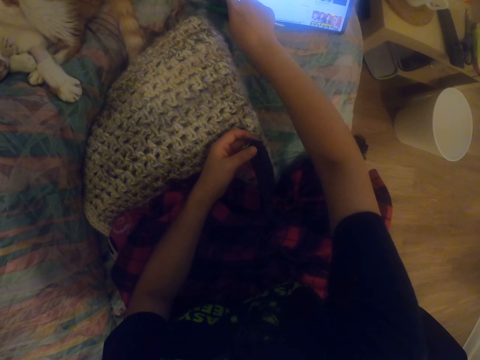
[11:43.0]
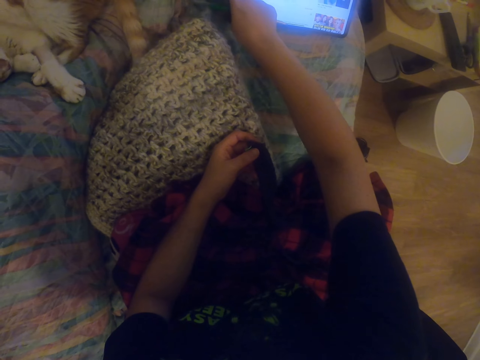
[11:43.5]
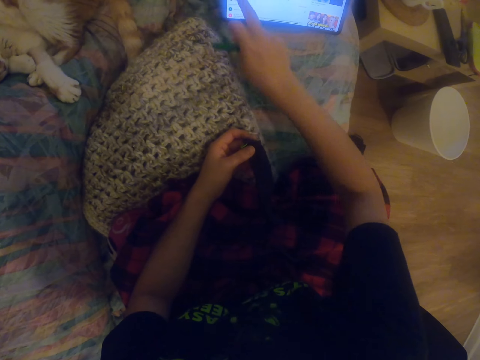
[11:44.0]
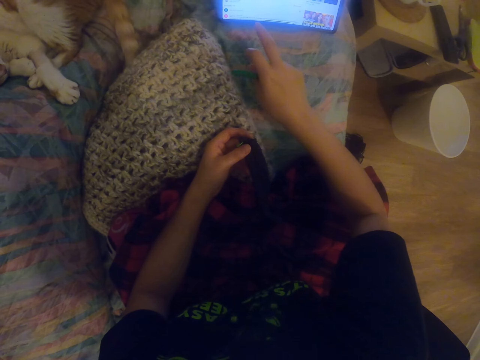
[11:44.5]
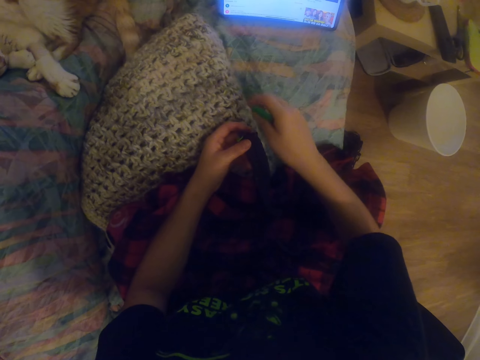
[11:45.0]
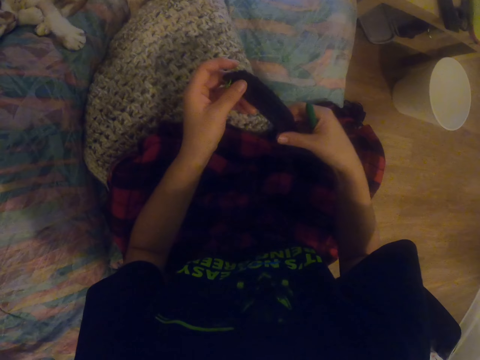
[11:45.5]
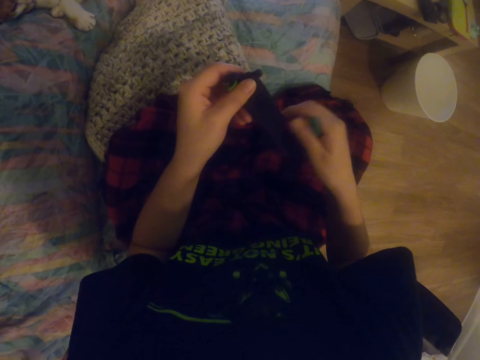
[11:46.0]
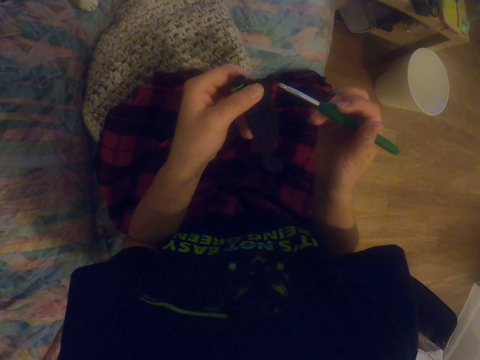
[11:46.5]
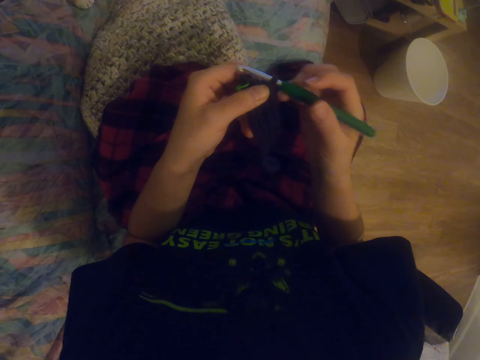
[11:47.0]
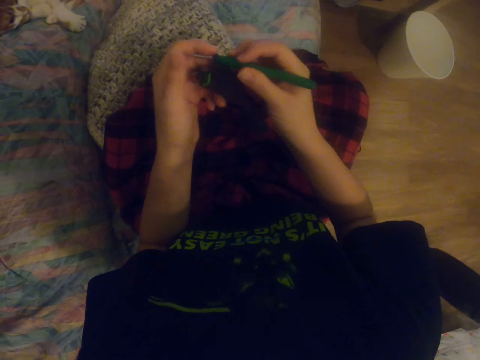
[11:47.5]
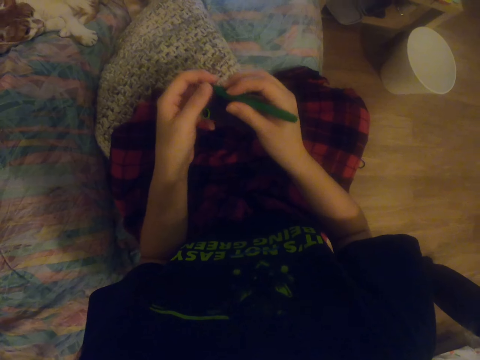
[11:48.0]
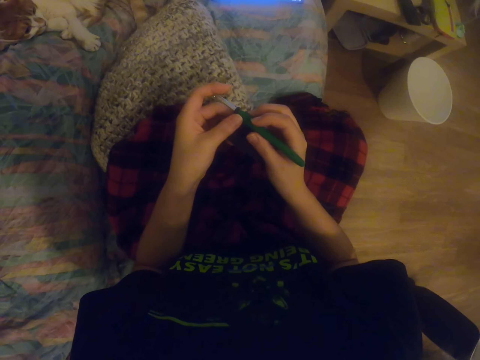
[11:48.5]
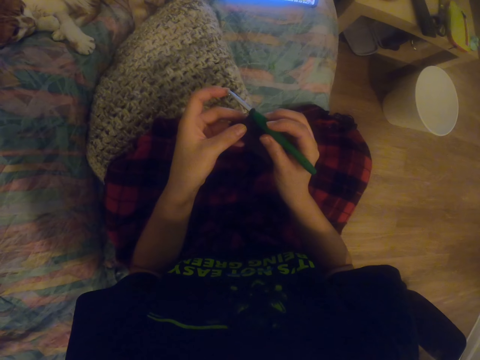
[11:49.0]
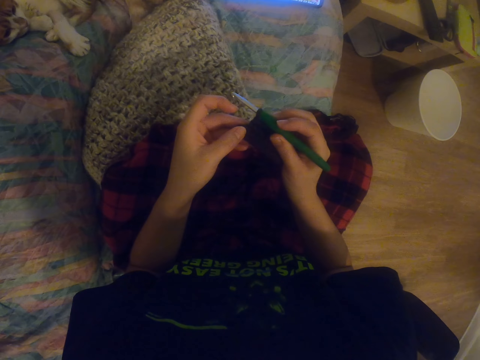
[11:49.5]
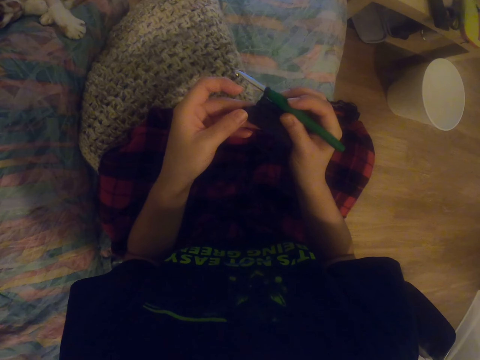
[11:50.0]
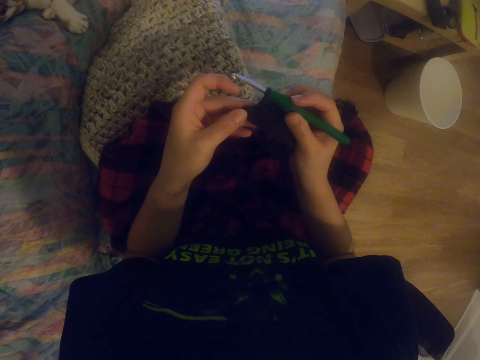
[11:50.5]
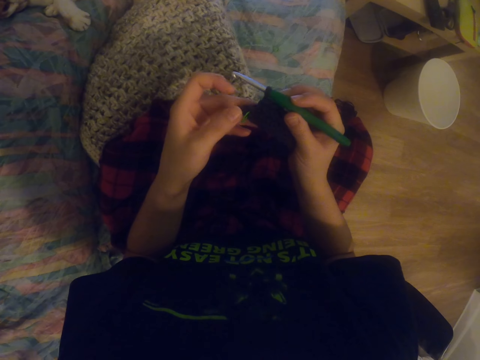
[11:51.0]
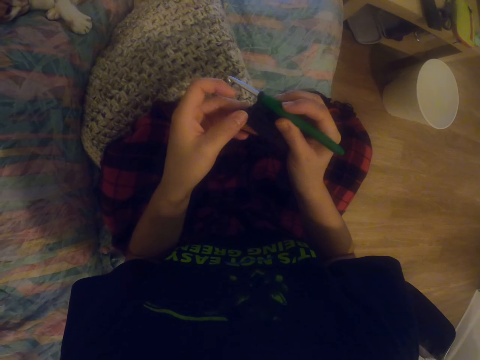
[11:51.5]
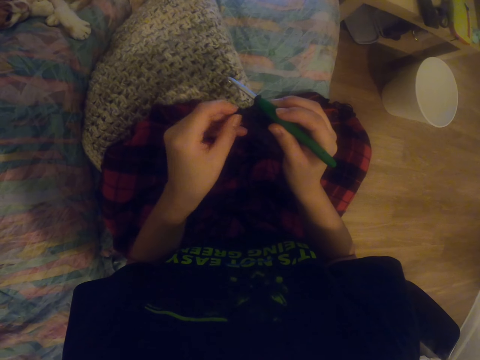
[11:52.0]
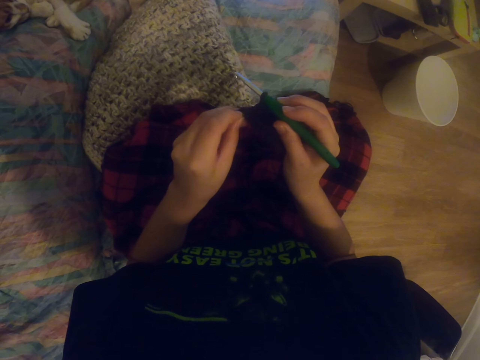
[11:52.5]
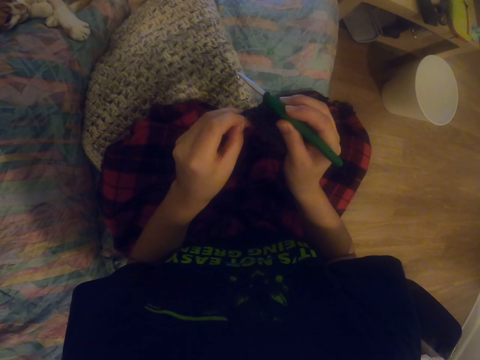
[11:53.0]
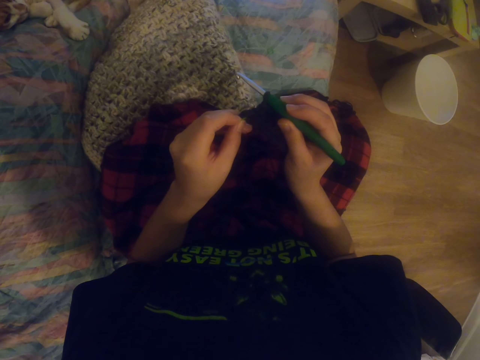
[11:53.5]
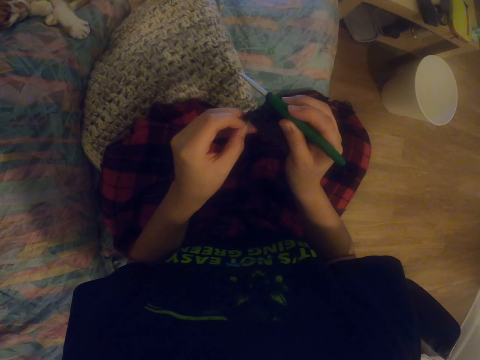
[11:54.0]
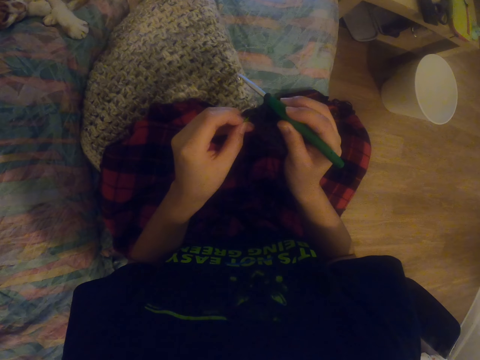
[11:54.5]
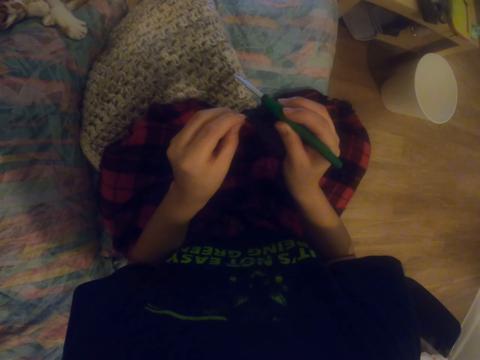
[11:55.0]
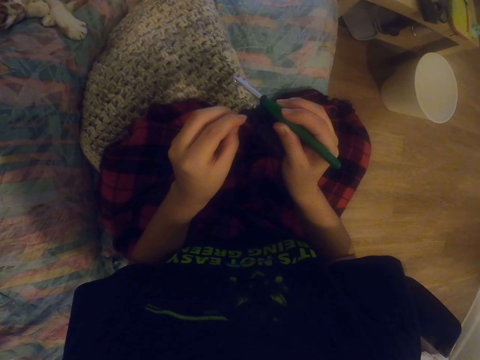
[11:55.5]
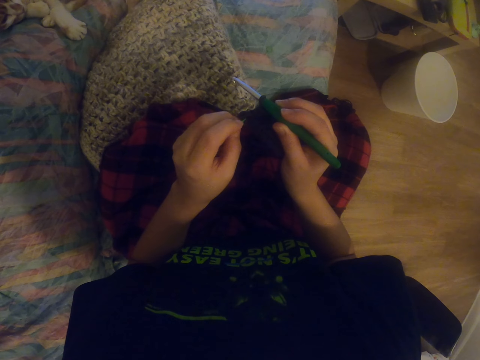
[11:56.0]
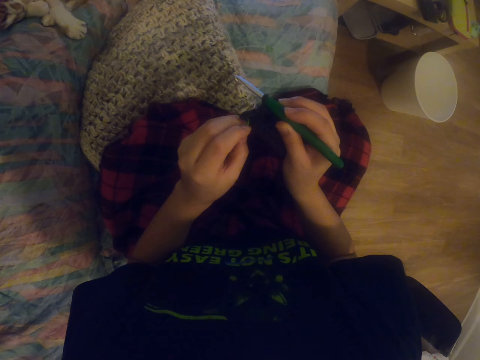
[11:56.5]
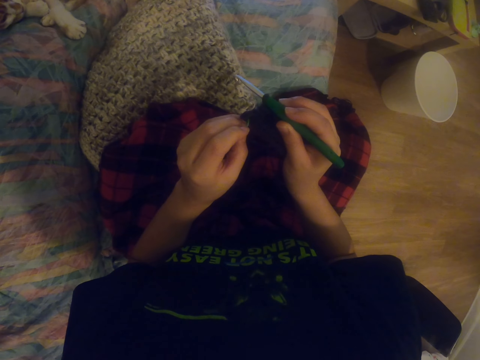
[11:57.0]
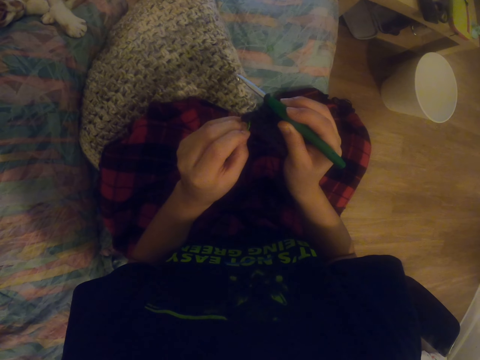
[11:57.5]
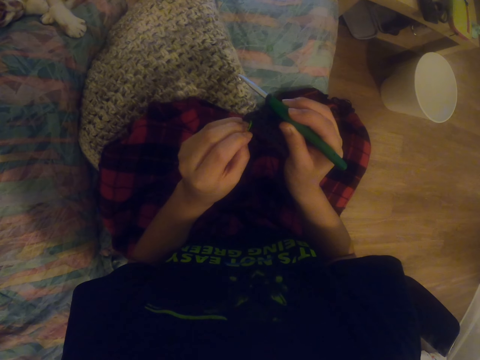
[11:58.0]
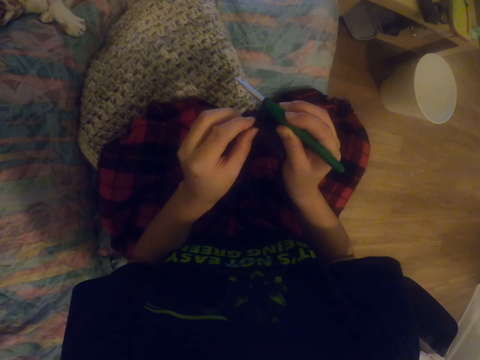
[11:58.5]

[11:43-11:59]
The camera wearer holds the fabric or sock by both hands. They insert the crochet hook in the fabric. They hold the fabric by the left hand. They hold the sock.

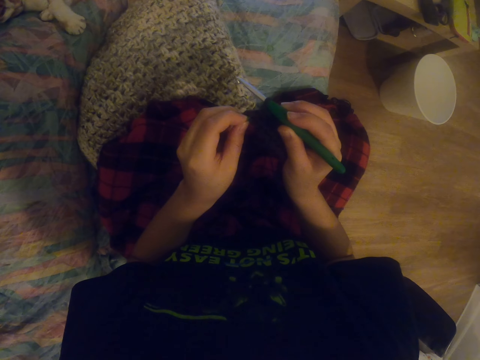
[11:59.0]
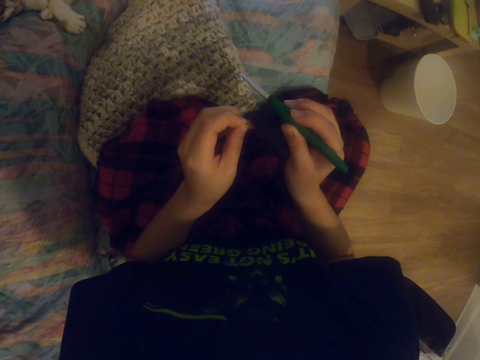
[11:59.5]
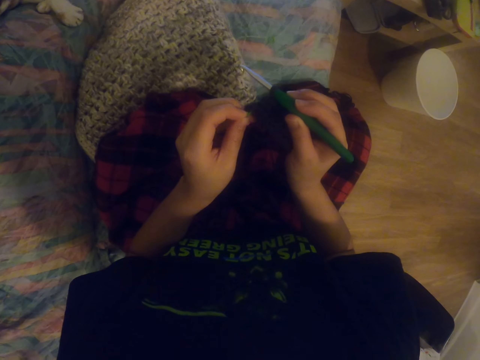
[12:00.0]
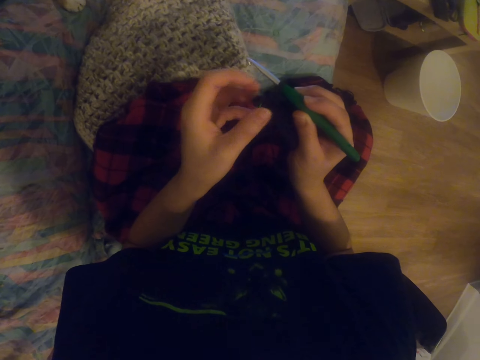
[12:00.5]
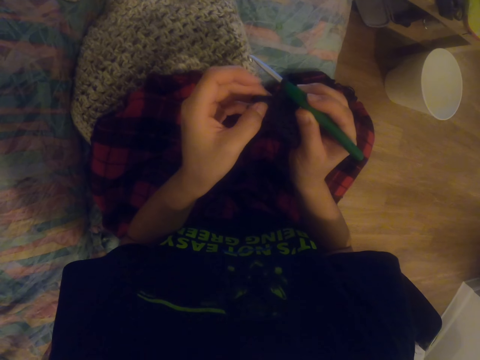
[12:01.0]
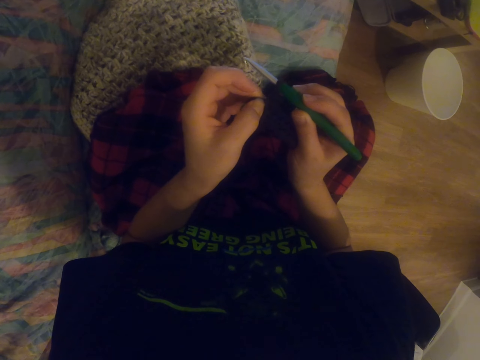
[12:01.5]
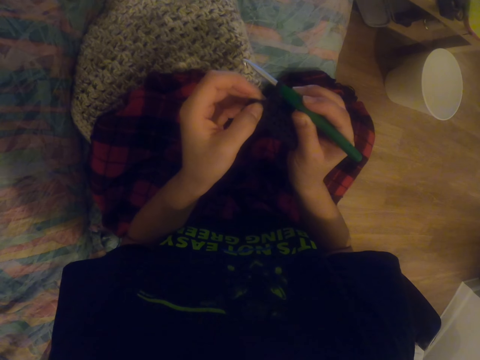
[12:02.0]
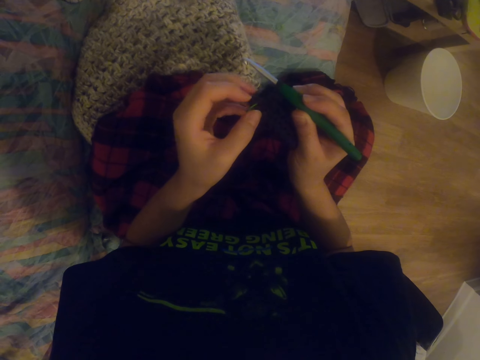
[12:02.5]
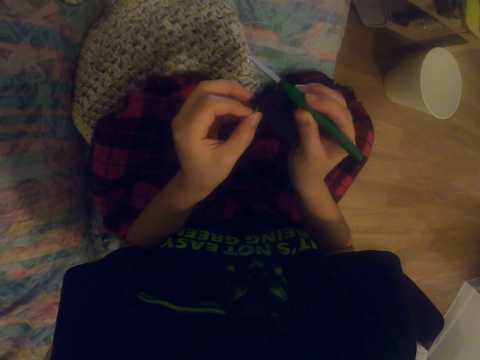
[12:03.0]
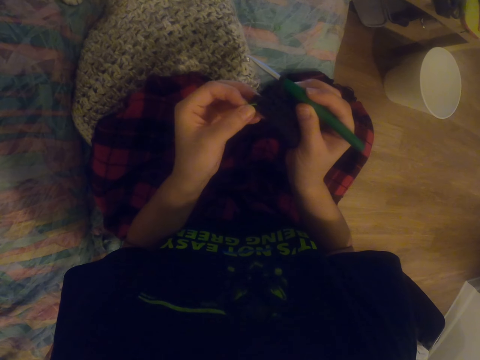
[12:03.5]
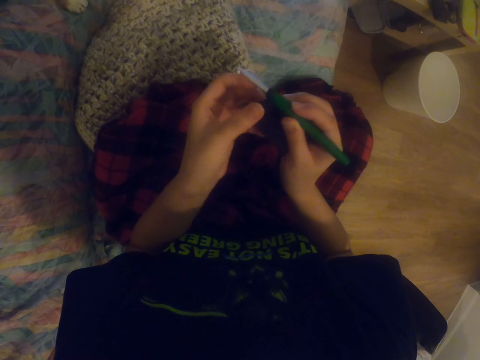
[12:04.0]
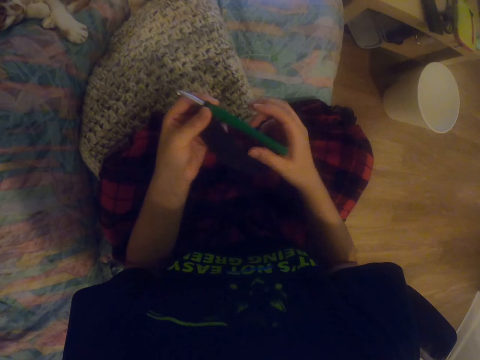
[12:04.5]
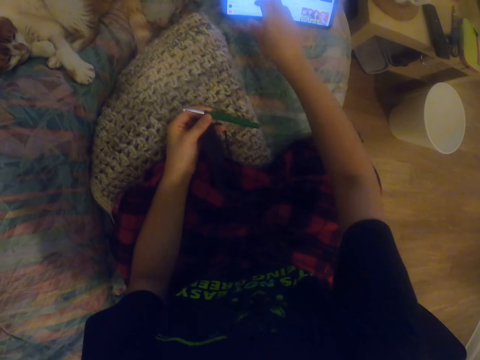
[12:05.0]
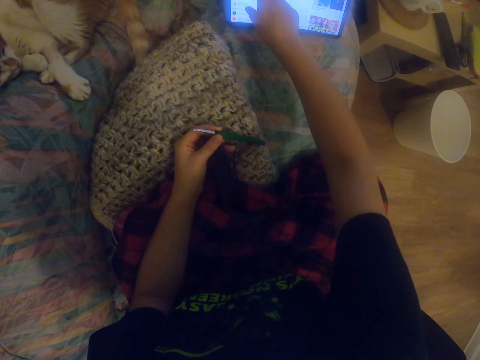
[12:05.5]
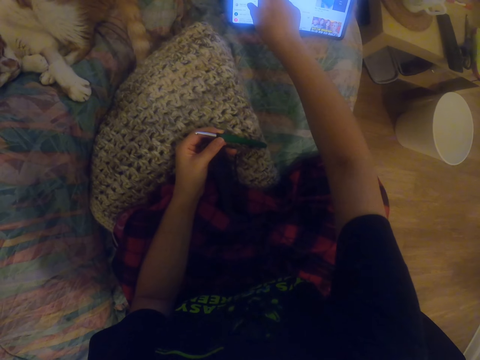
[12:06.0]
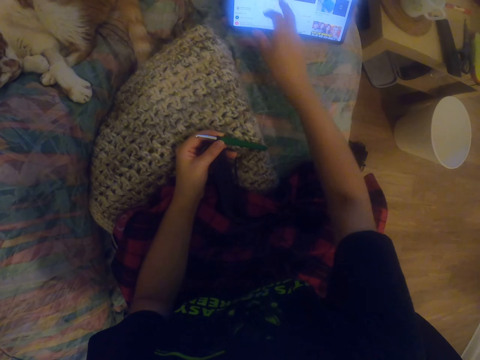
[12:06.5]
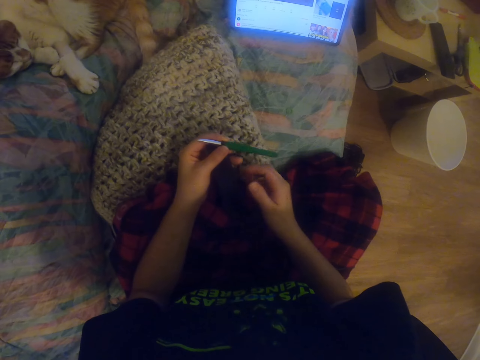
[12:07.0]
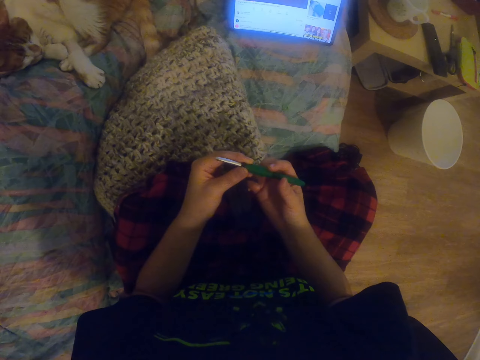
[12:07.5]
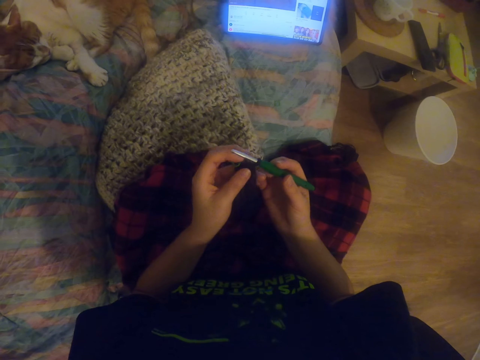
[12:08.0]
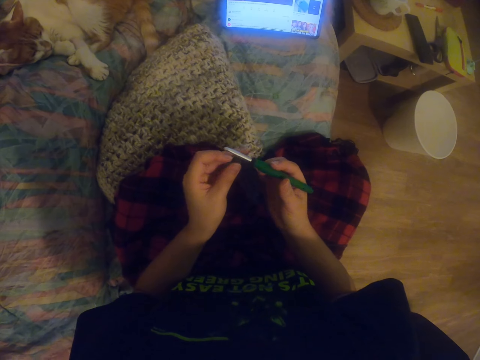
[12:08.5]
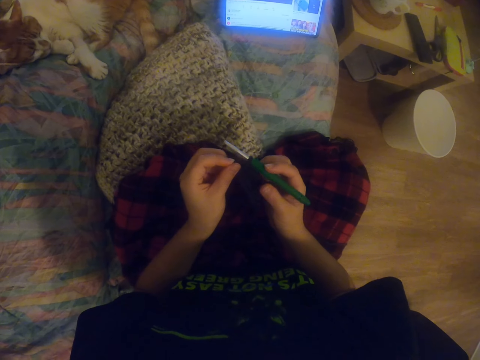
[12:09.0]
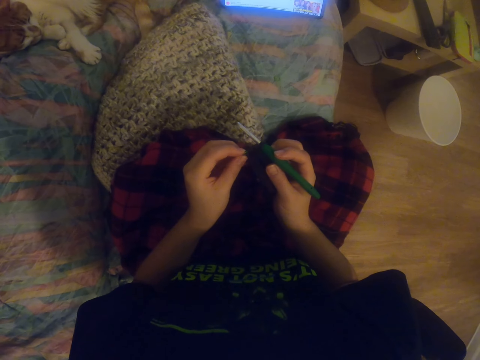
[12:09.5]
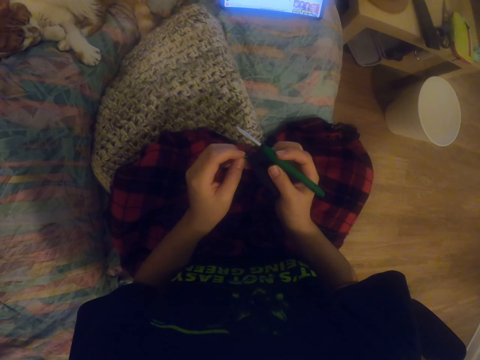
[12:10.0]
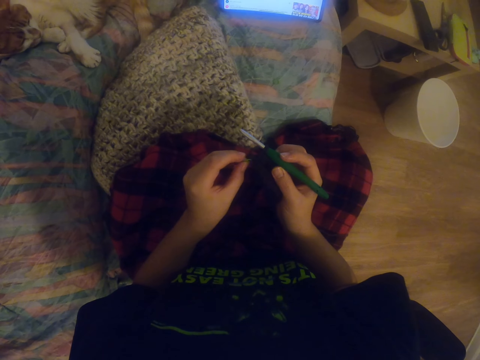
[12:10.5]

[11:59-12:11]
The camera wearer pulls the sock. They operate the tablet. They stretch the hand. They press the tablet. They hold the crochet hook.
